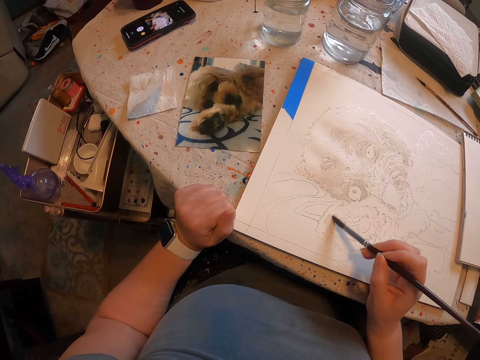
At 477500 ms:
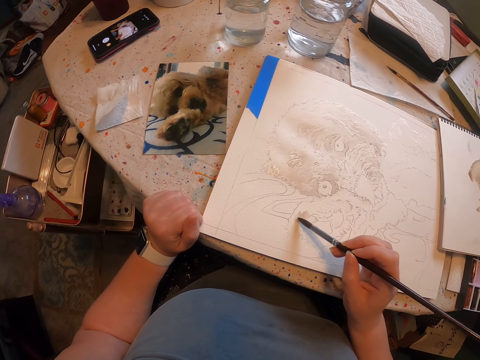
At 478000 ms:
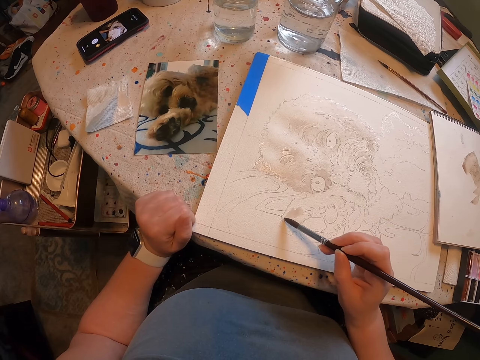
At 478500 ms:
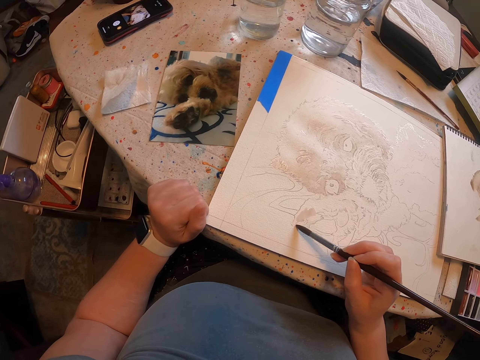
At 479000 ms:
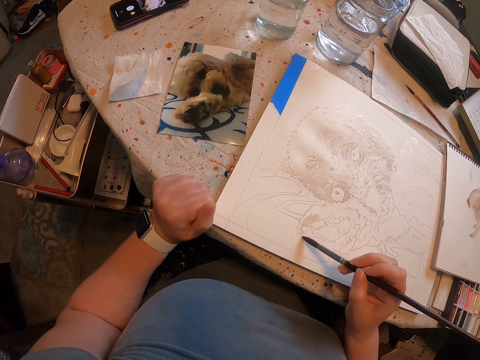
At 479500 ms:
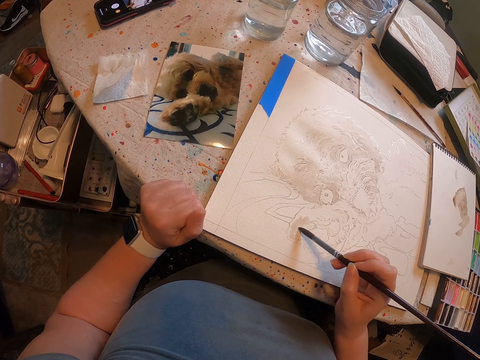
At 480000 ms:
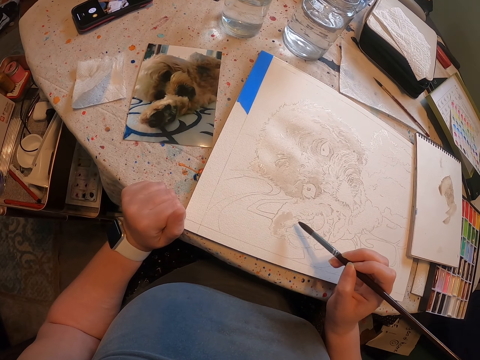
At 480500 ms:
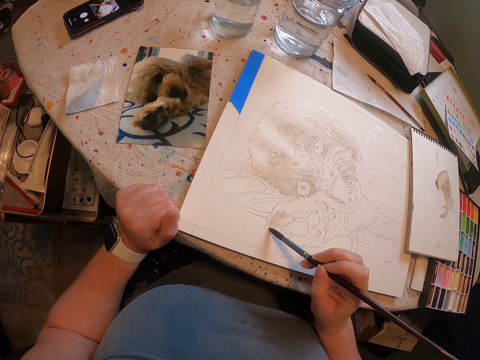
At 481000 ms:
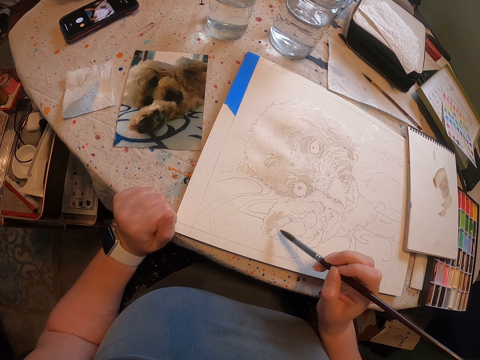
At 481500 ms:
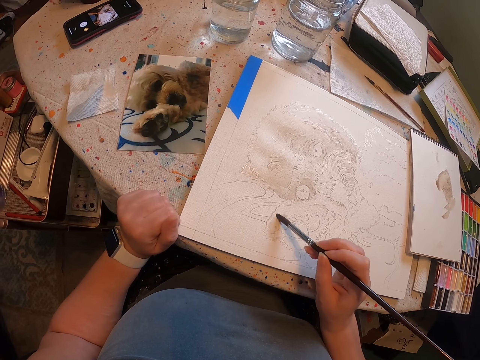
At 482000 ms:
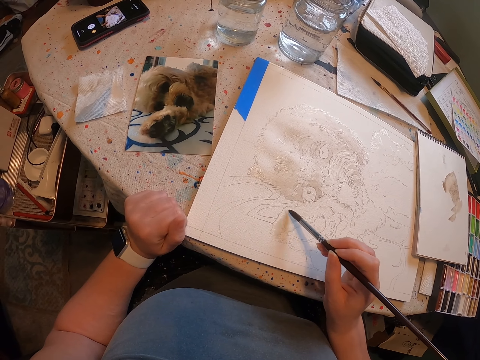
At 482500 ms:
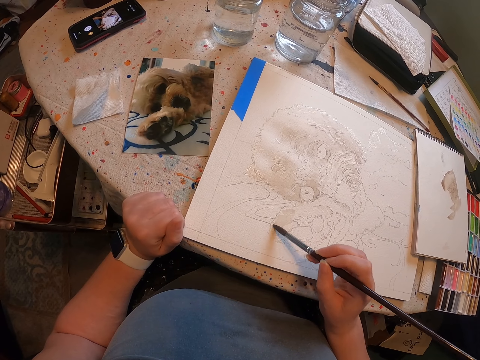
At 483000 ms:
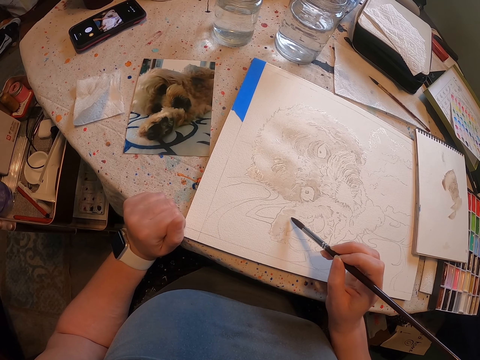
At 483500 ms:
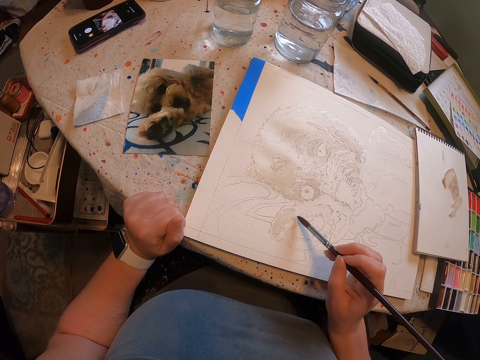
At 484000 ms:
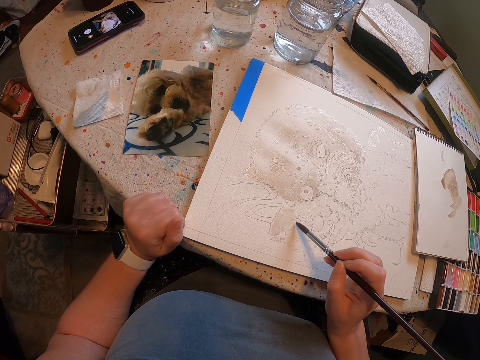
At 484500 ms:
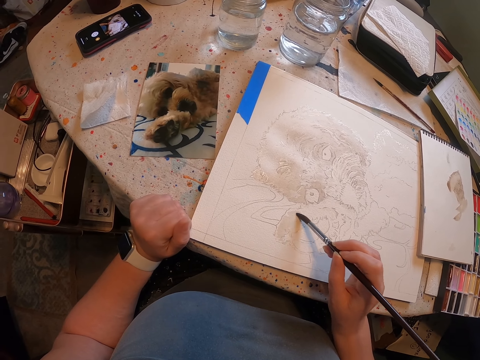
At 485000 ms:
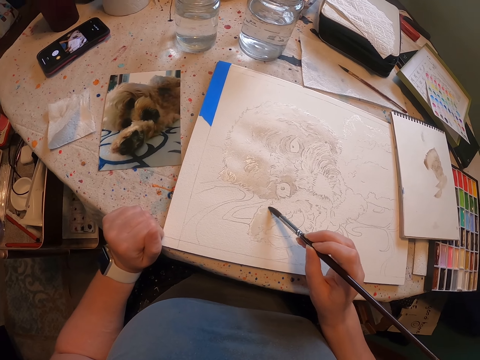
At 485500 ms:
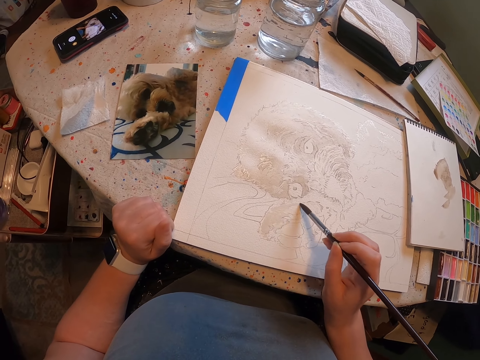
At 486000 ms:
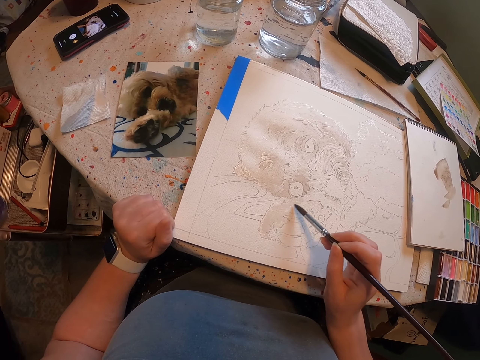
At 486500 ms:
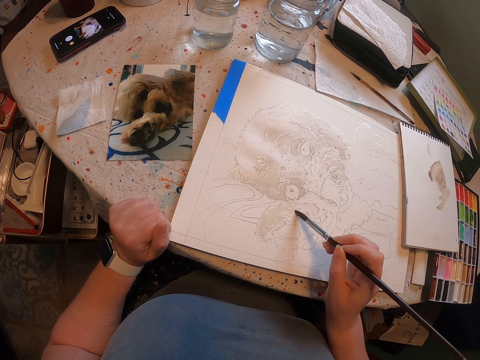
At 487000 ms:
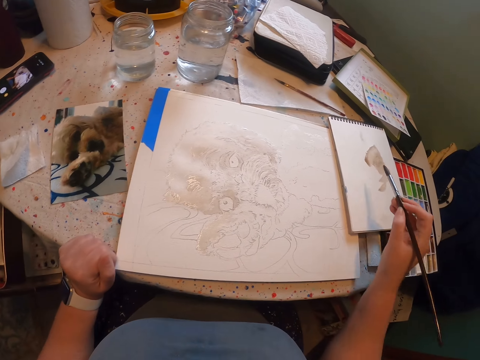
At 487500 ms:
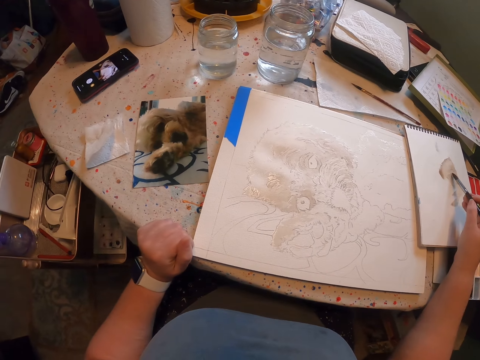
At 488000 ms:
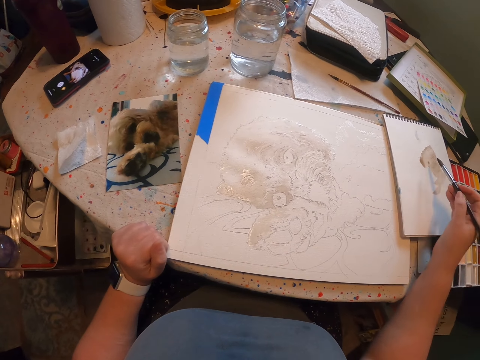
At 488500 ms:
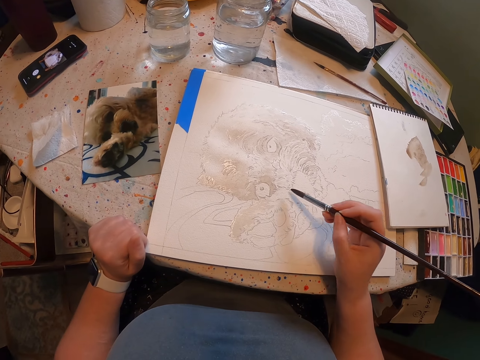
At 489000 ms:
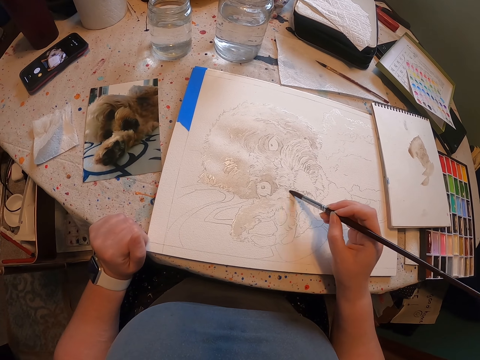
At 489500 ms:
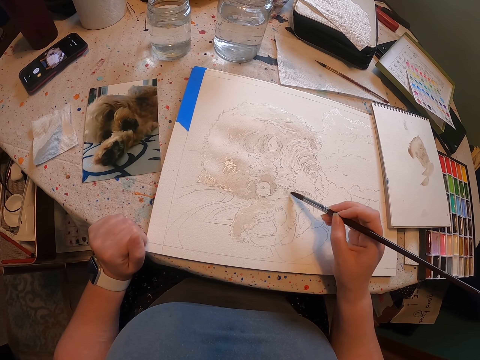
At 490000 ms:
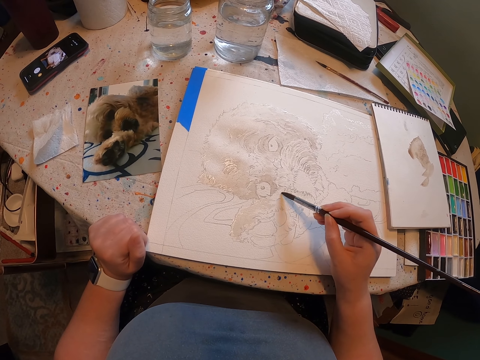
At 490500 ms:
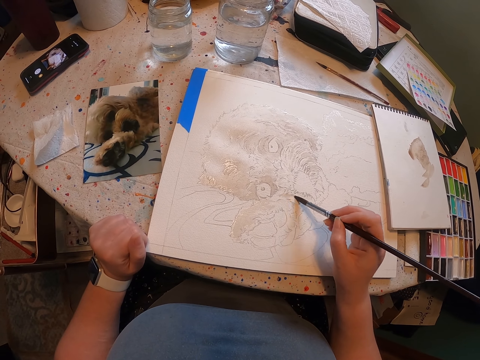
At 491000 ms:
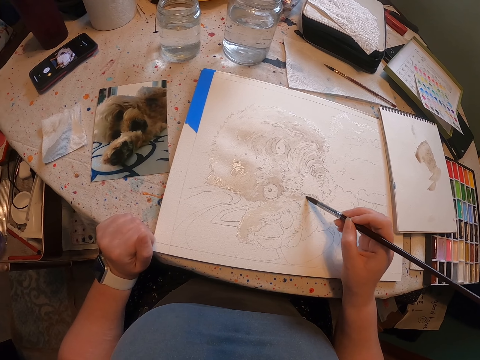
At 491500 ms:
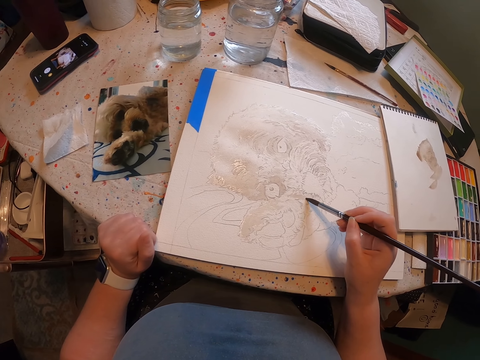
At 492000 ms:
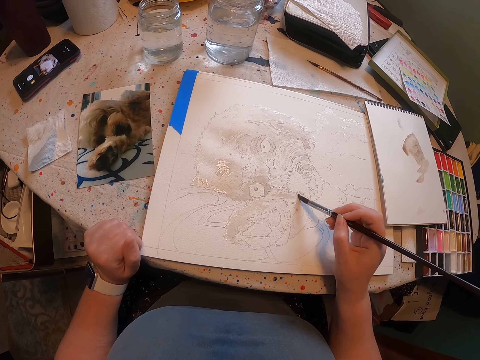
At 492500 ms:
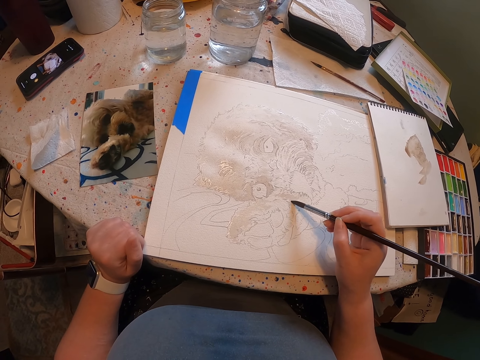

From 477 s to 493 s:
The camera wearer touches paint on the paper. They rub the brush on the book. They paint the sketch with the brush.

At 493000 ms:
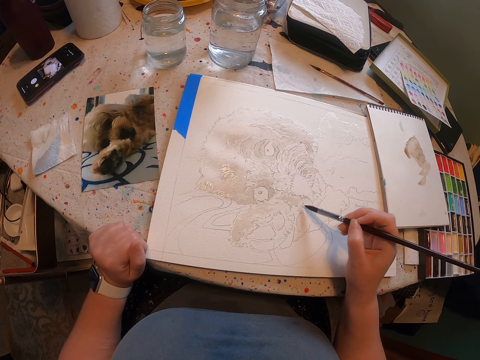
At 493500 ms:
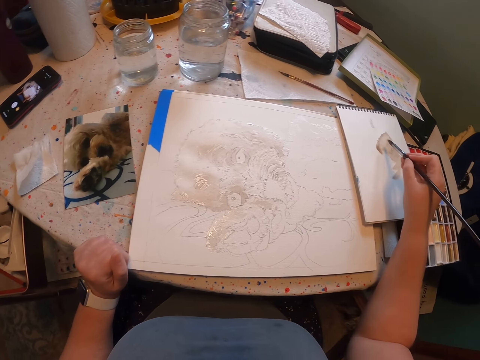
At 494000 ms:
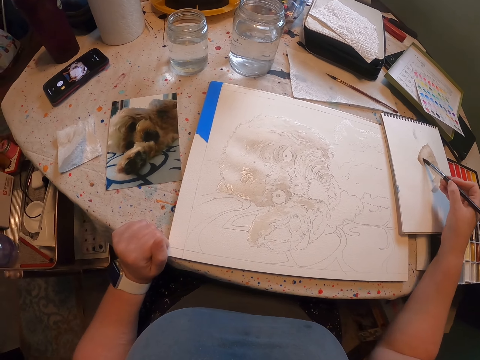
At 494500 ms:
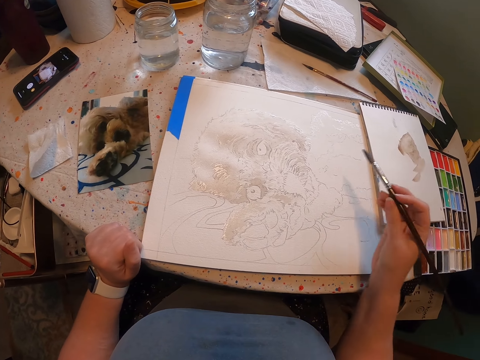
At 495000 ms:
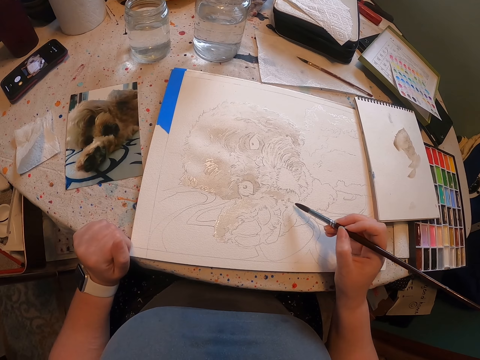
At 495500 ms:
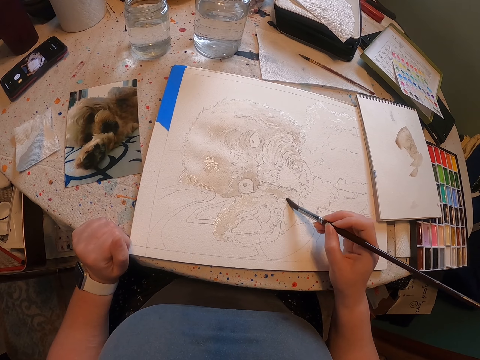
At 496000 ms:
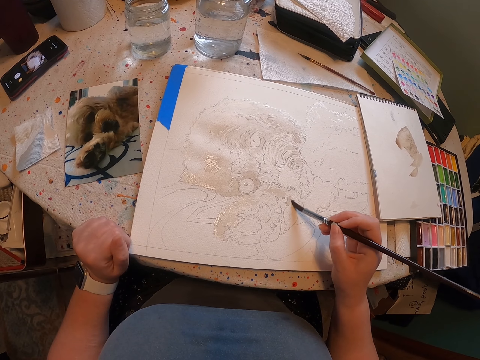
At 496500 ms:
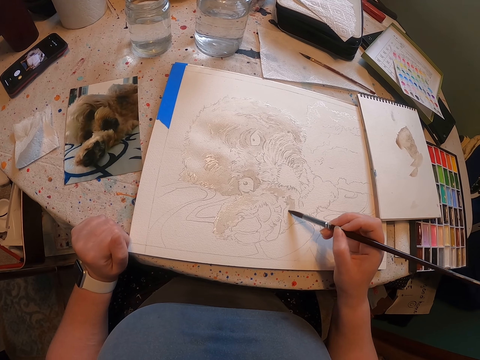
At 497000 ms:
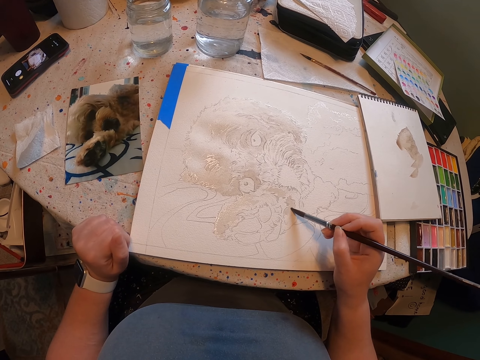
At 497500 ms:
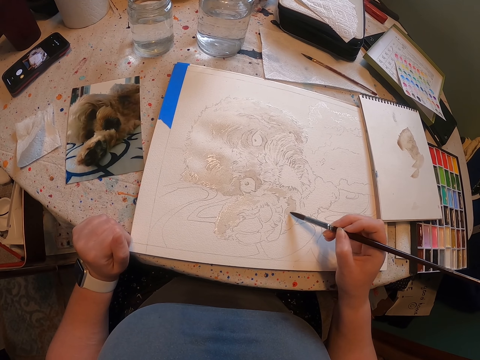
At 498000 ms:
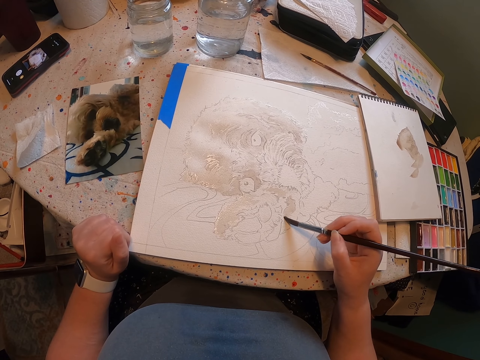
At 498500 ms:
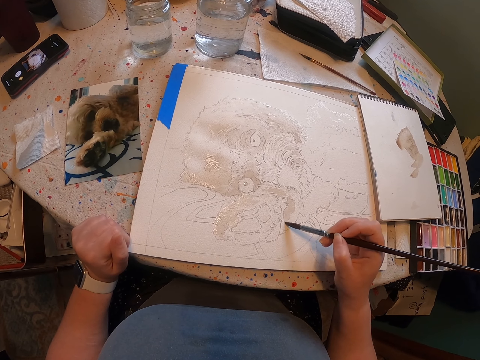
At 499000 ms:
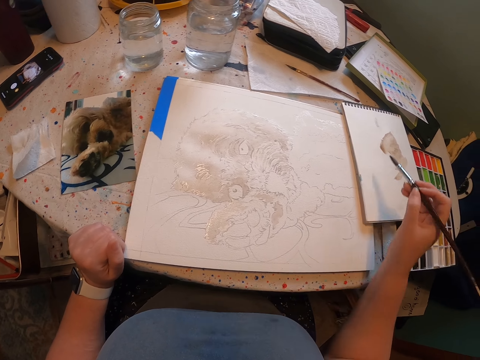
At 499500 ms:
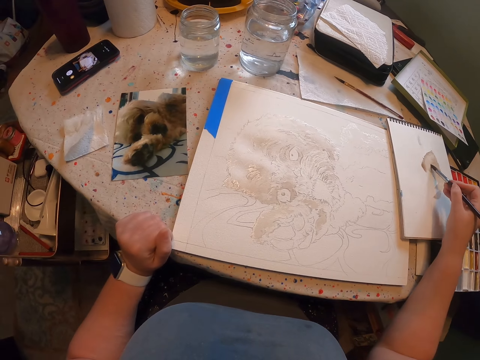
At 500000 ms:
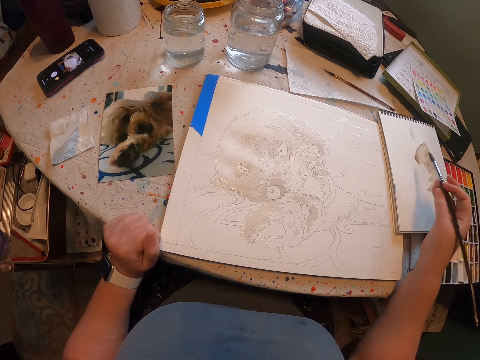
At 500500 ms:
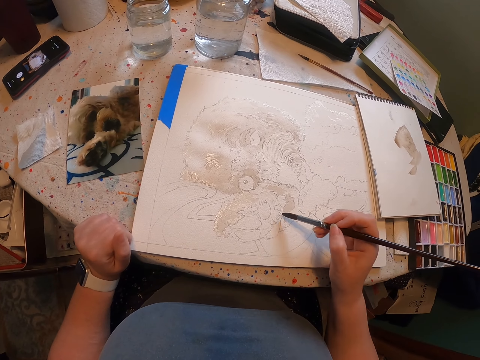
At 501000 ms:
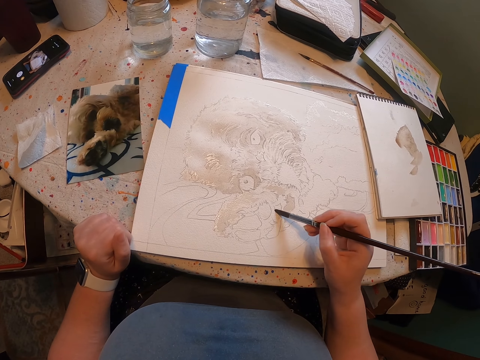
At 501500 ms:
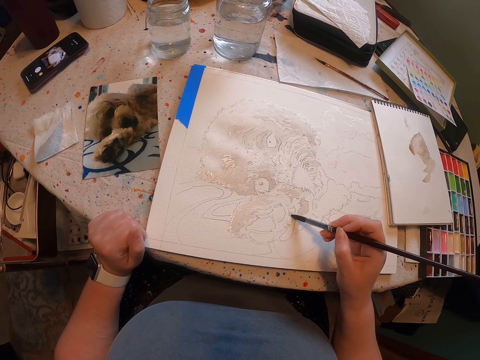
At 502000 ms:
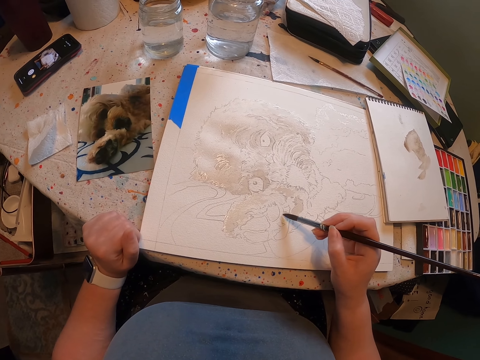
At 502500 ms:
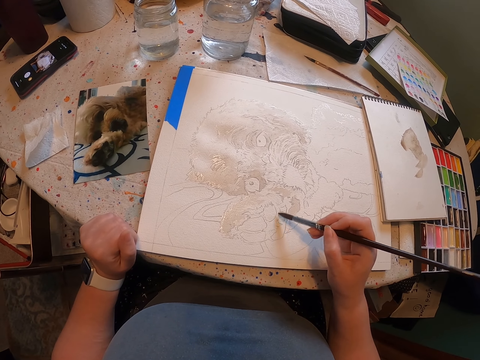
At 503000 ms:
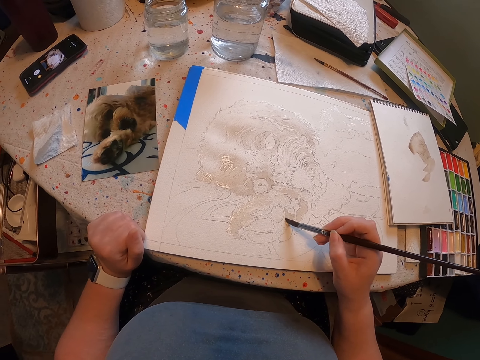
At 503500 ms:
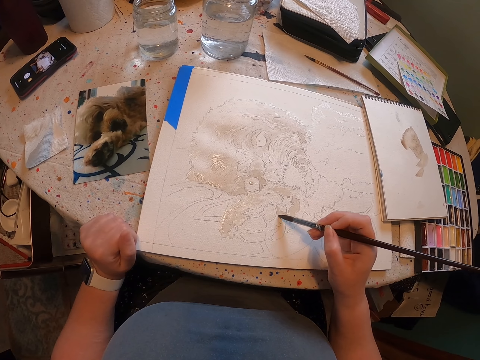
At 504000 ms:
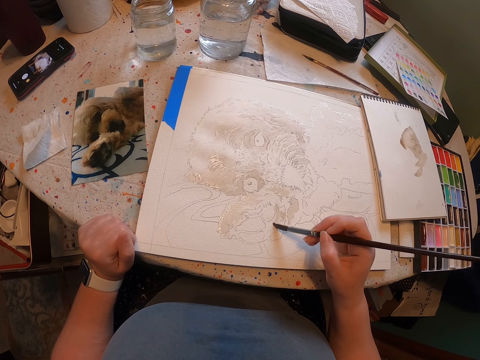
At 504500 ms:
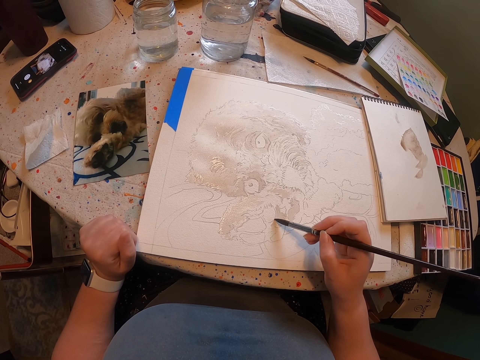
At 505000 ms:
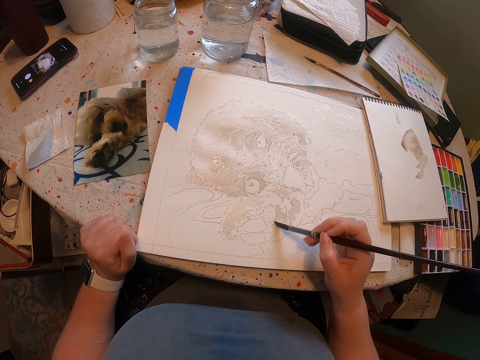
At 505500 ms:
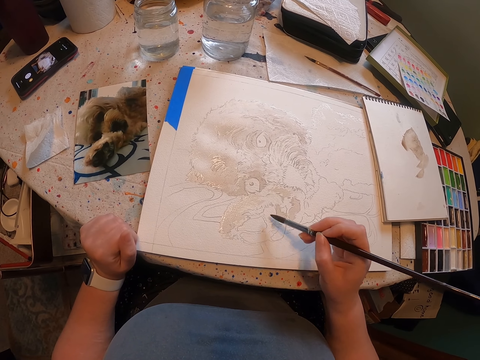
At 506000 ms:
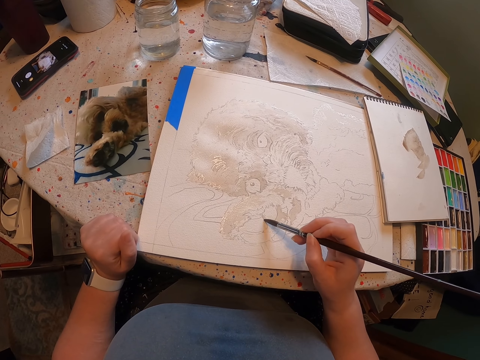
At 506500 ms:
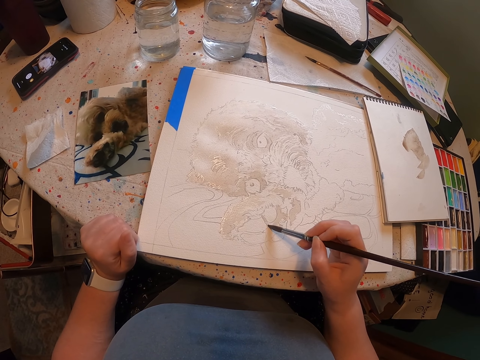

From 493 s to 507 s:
The camera wearer touches paint on the paper. They paint on the paper. They touch paint on the paper. They paint on the paper.
